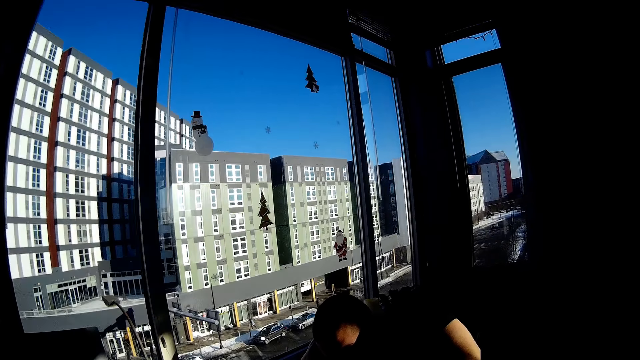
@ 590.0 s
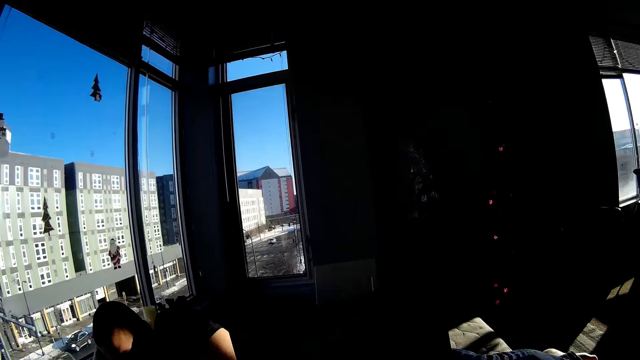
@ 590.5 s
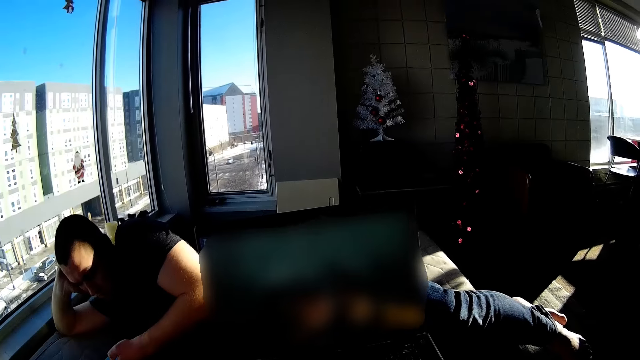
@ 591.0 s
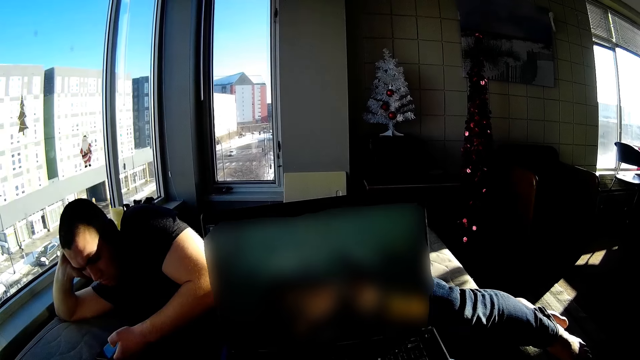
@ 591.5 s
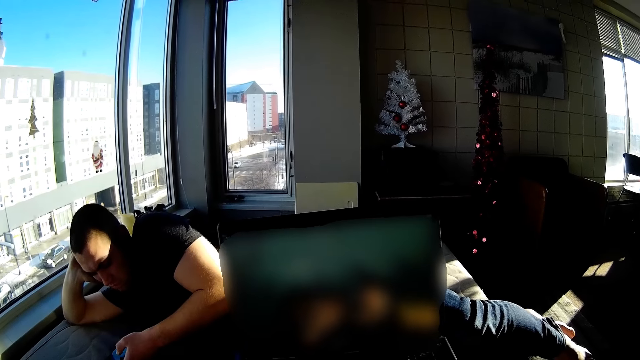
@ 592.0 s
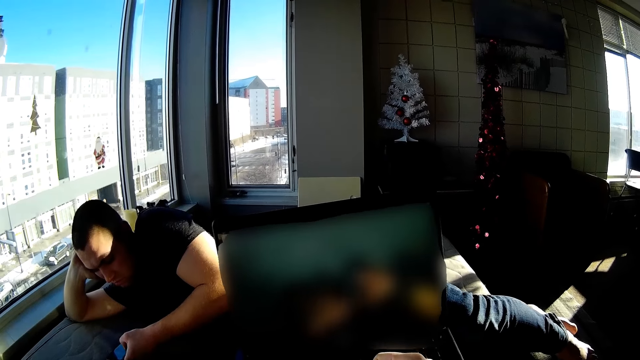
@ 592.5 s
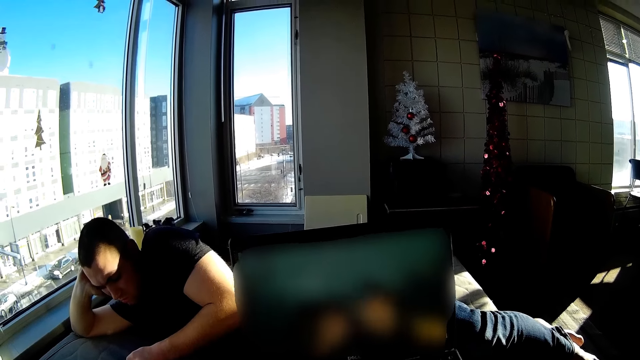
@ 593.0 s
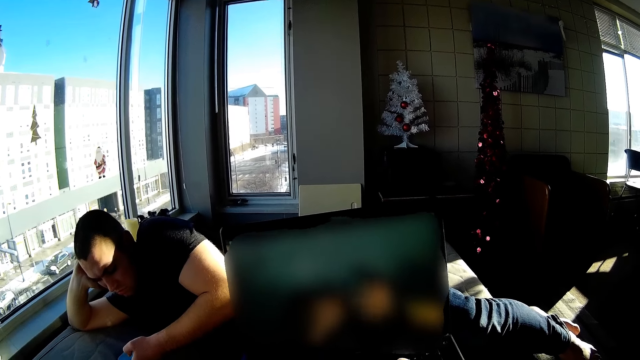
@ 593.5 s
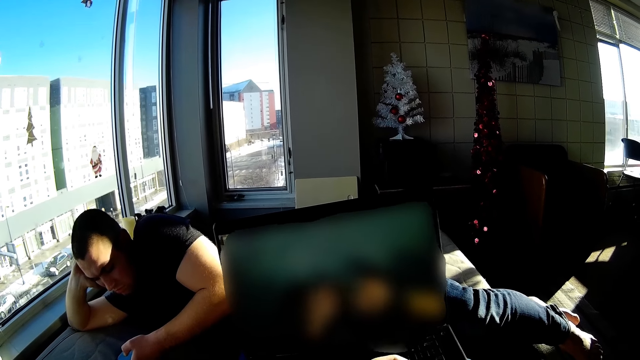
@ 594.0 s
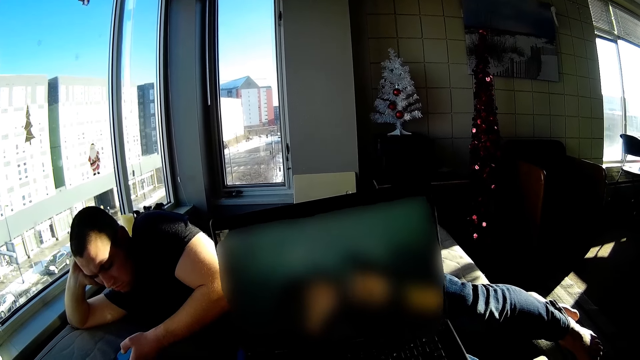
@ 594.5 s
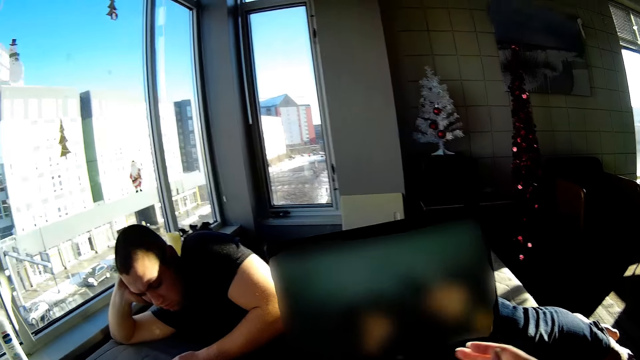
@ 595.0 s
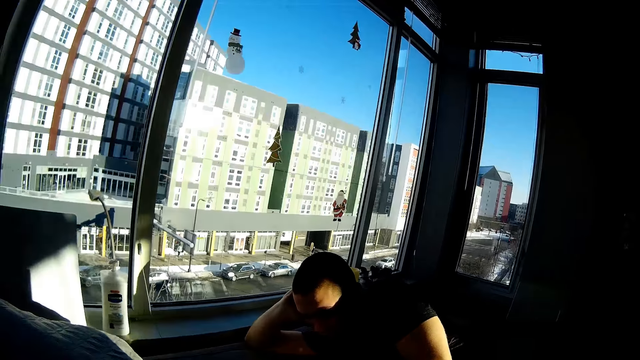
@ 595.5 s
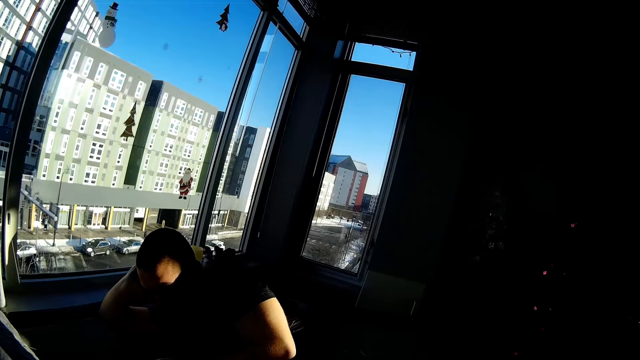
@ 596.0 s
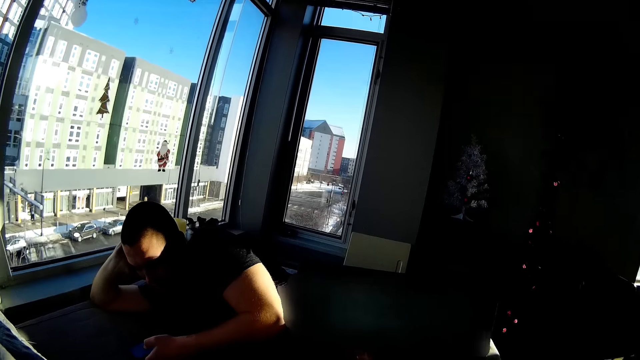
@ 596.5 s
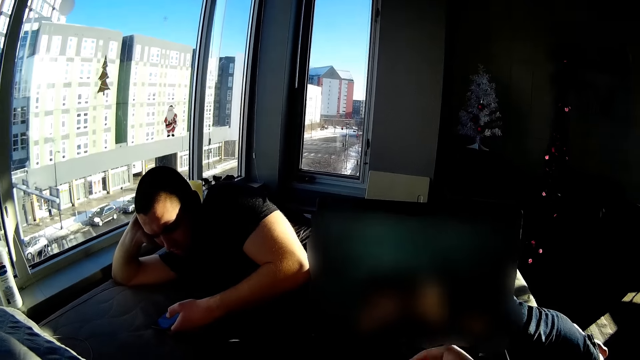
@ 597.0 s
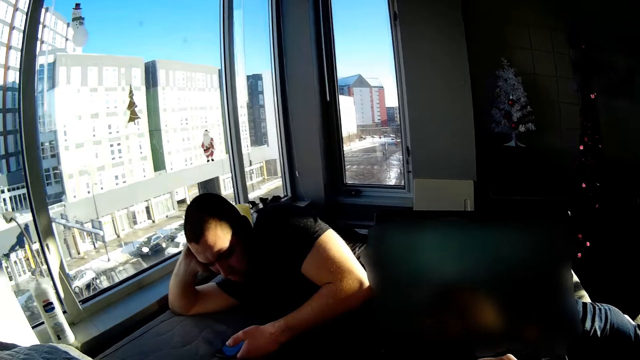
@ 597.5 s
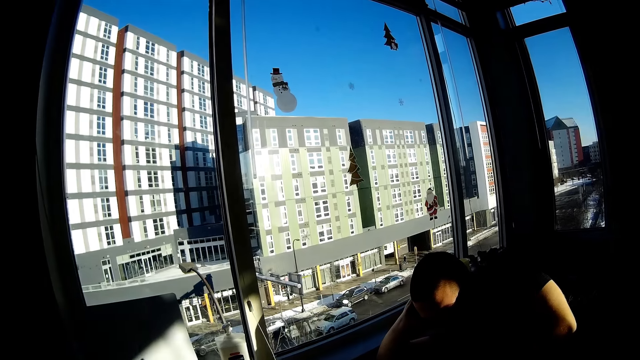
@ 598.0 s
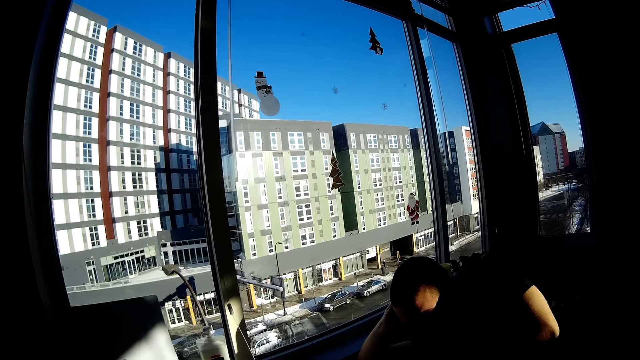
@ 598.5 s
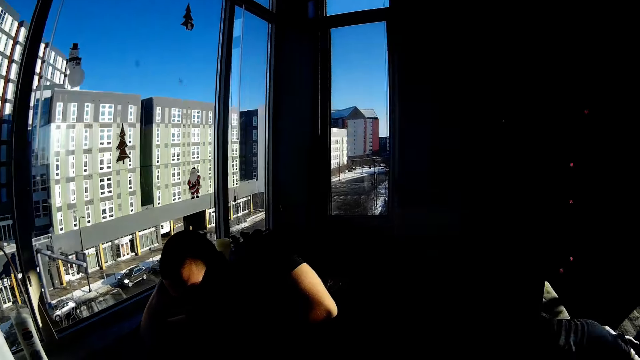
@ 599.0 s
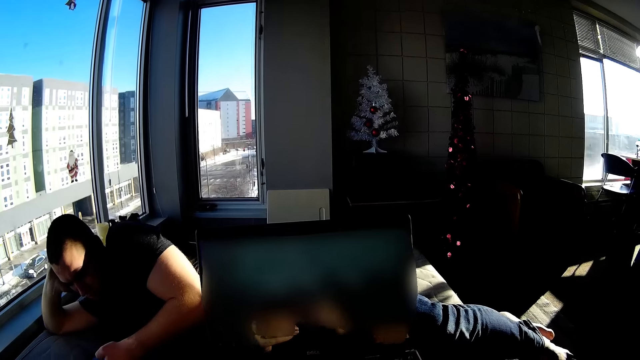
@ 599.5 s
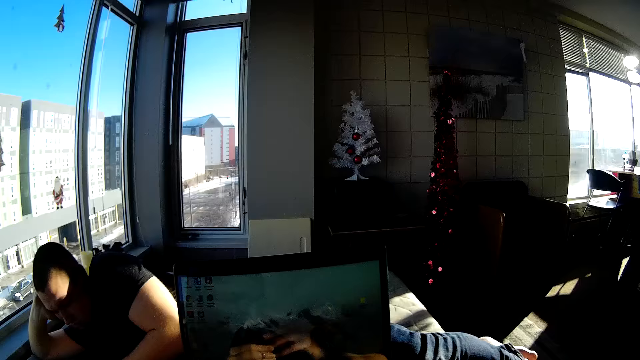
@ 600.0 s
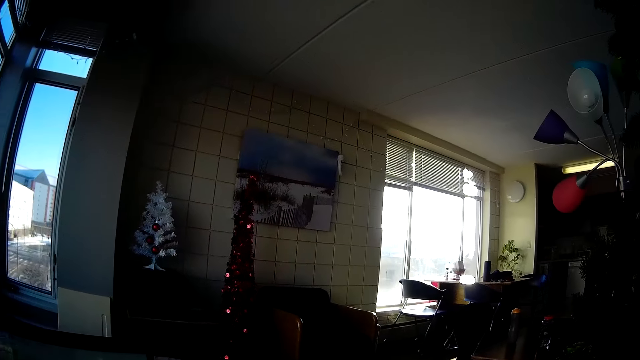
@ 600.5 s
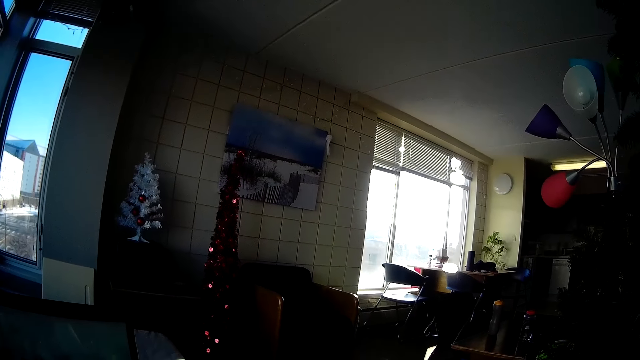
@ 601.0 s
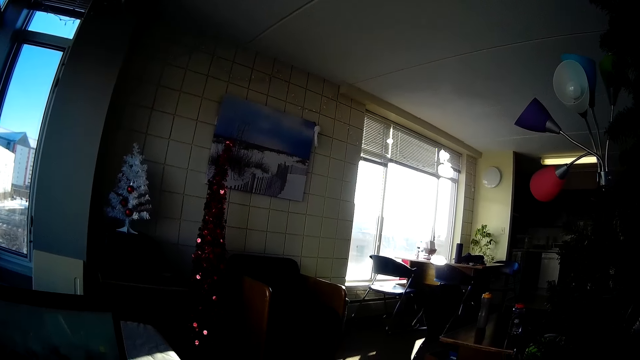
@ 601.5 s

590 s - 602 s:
The camera wearer looks at the laptop. They look at the window. They look around. They look at the laptop. They look at the window. They look at the laptop. They look around the room.
